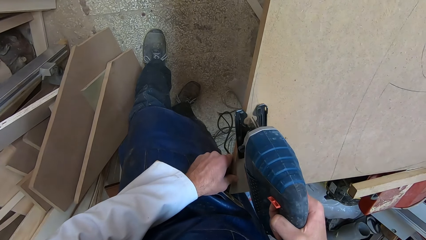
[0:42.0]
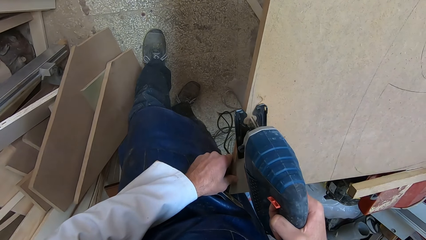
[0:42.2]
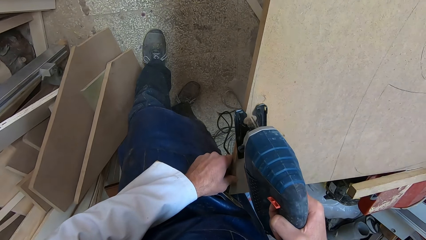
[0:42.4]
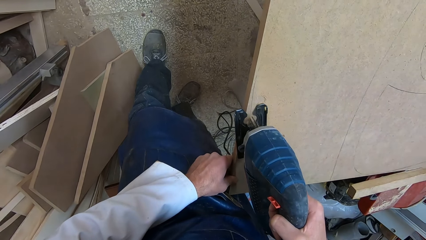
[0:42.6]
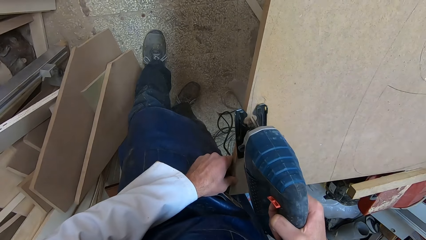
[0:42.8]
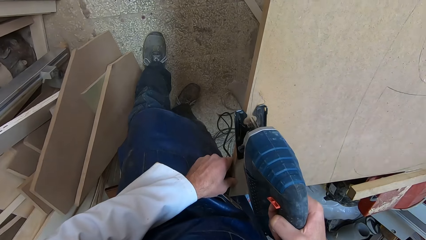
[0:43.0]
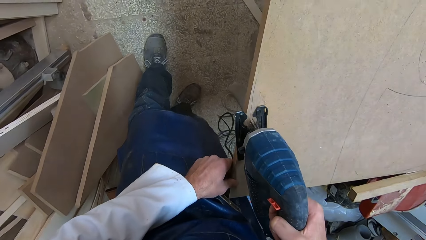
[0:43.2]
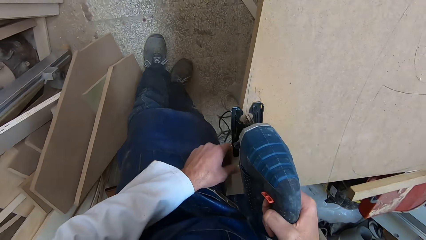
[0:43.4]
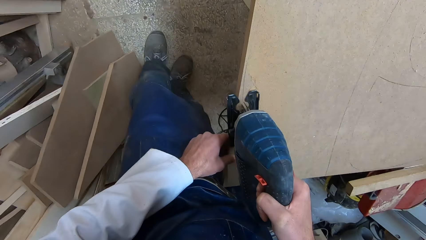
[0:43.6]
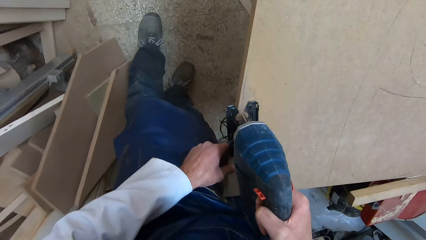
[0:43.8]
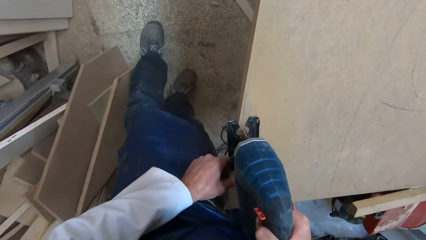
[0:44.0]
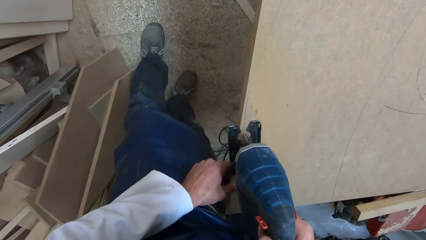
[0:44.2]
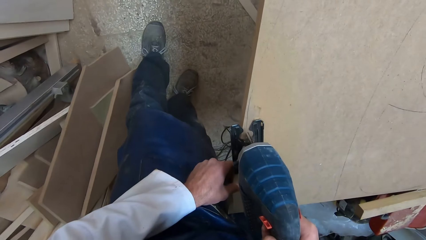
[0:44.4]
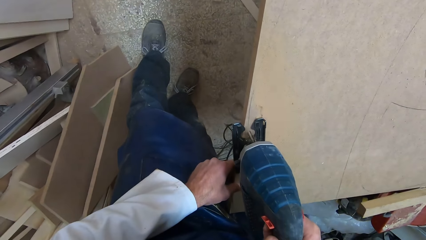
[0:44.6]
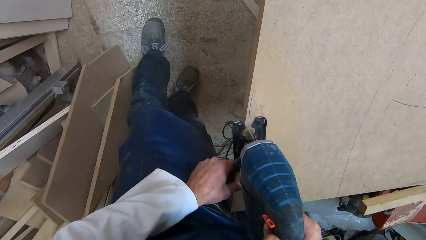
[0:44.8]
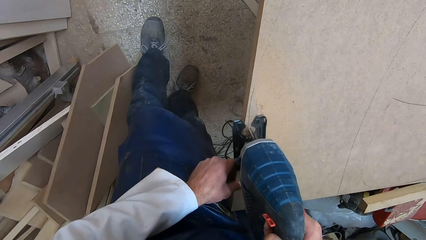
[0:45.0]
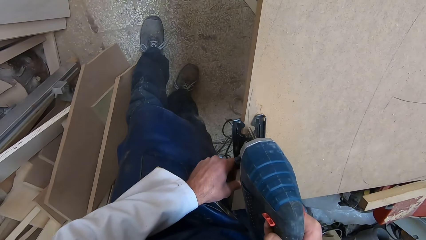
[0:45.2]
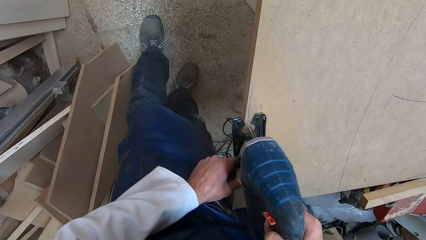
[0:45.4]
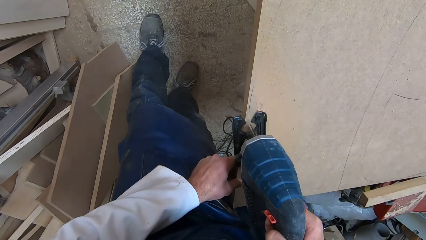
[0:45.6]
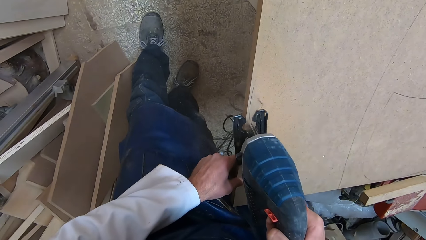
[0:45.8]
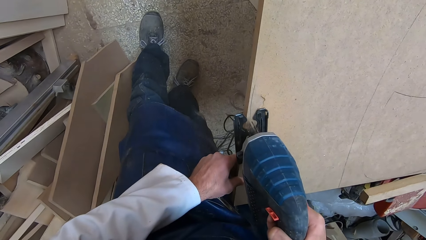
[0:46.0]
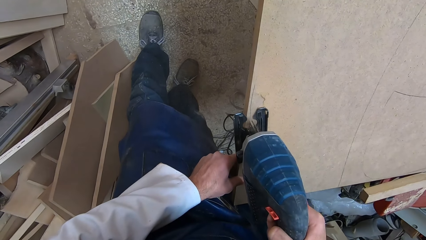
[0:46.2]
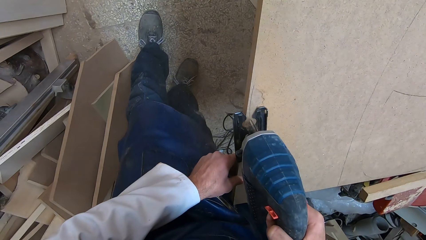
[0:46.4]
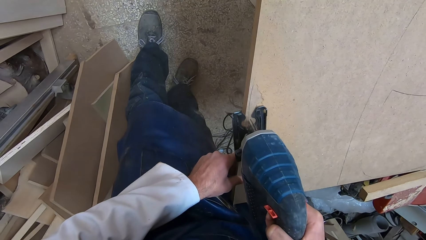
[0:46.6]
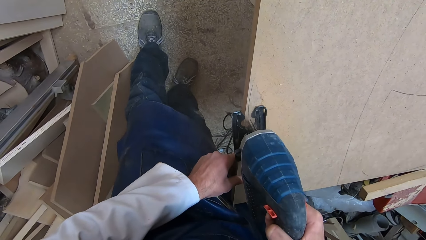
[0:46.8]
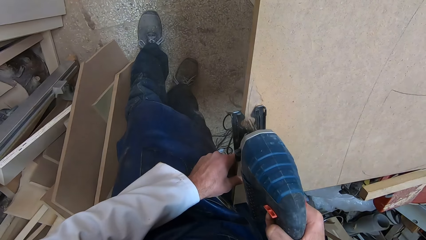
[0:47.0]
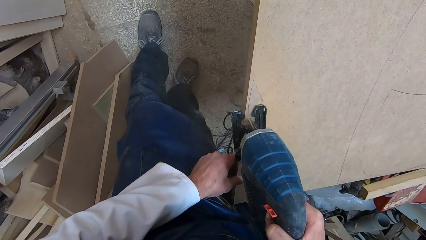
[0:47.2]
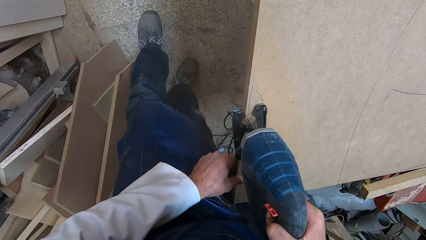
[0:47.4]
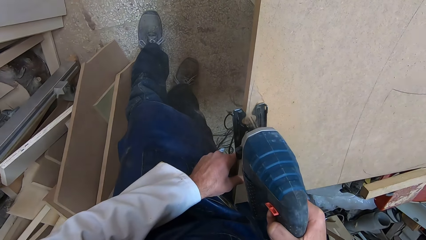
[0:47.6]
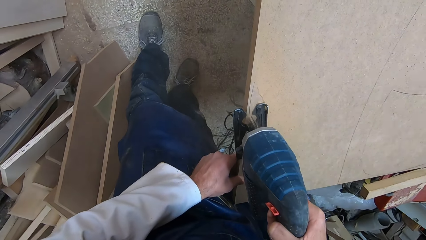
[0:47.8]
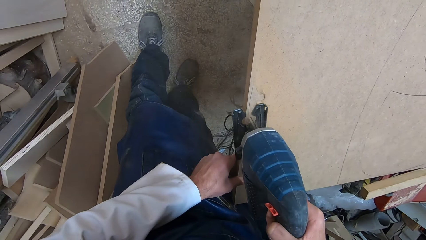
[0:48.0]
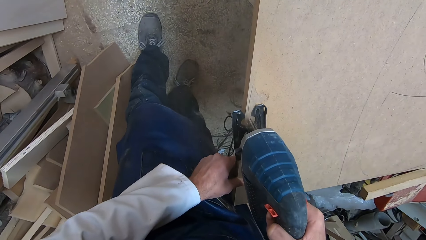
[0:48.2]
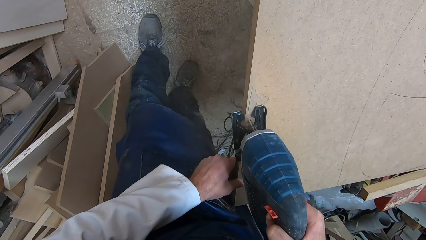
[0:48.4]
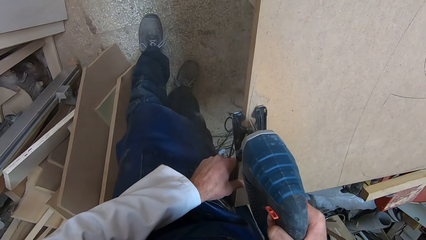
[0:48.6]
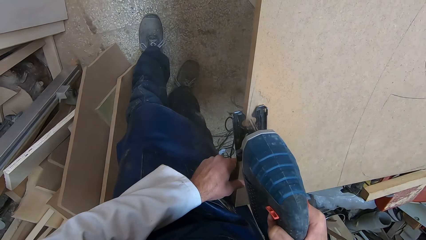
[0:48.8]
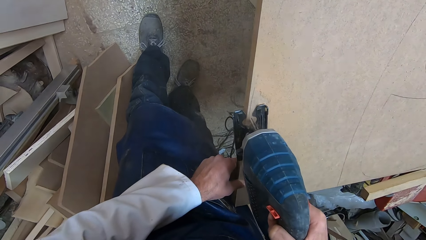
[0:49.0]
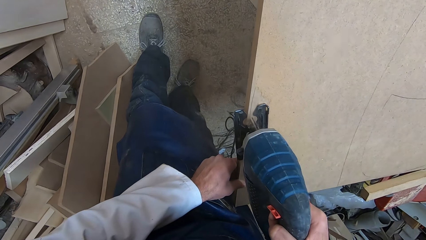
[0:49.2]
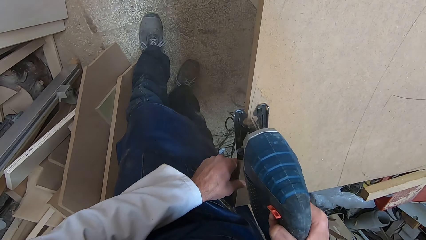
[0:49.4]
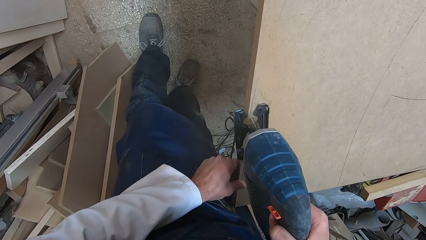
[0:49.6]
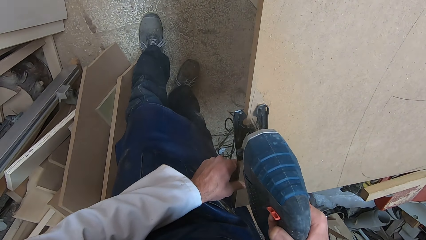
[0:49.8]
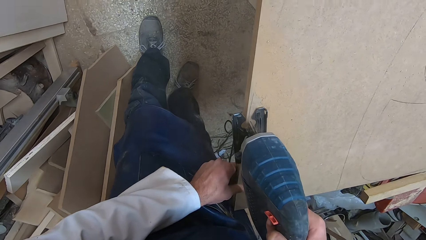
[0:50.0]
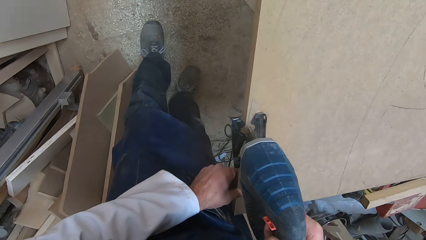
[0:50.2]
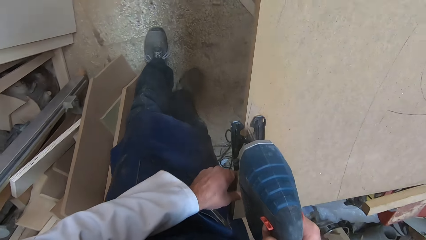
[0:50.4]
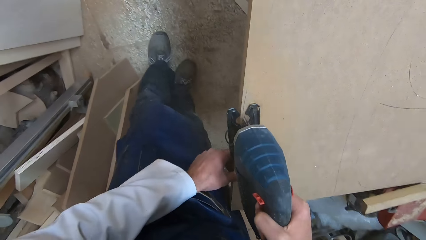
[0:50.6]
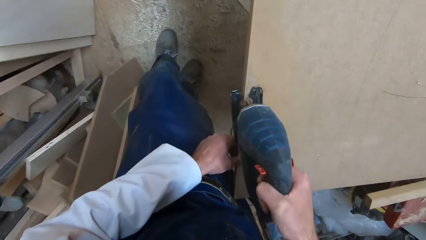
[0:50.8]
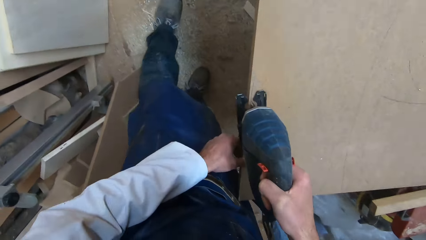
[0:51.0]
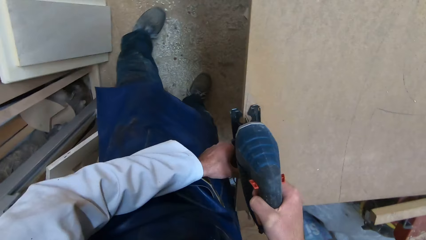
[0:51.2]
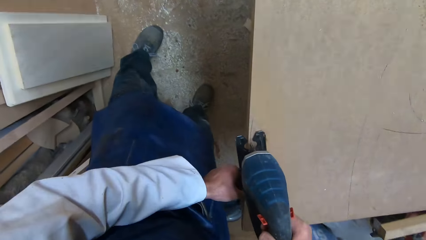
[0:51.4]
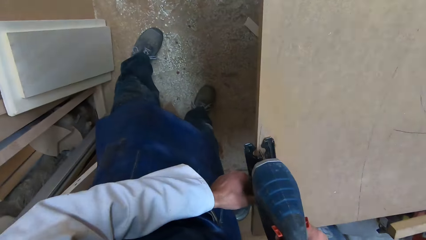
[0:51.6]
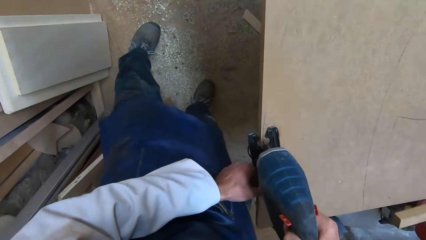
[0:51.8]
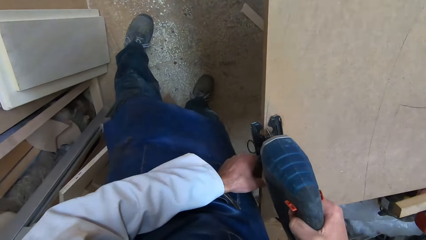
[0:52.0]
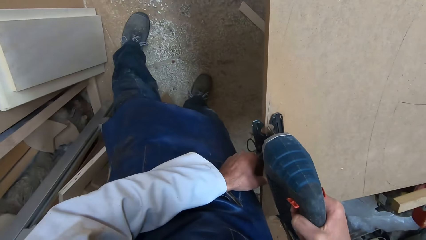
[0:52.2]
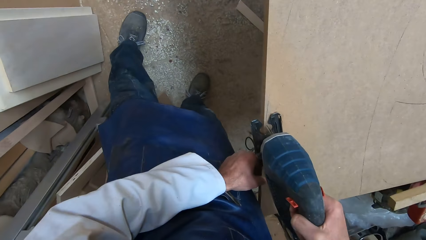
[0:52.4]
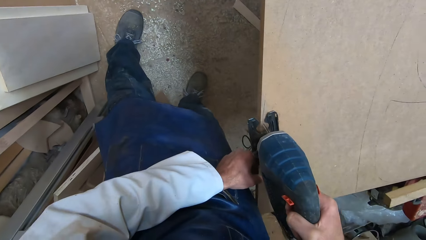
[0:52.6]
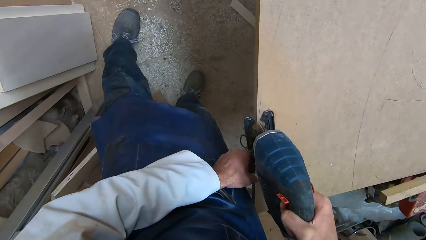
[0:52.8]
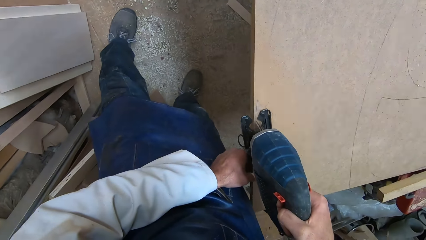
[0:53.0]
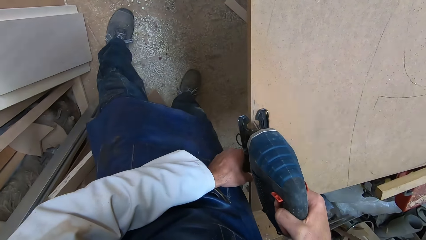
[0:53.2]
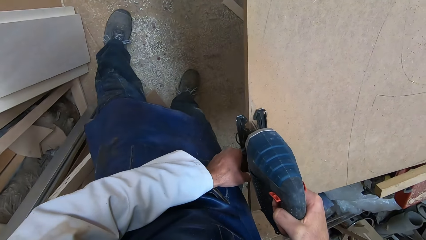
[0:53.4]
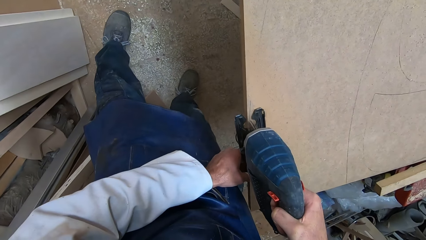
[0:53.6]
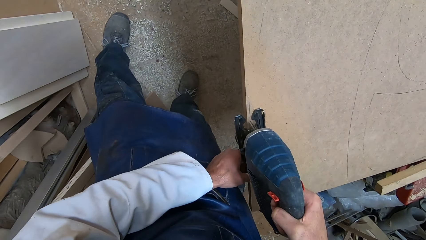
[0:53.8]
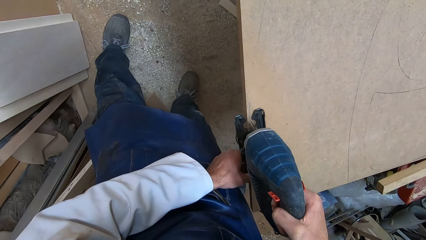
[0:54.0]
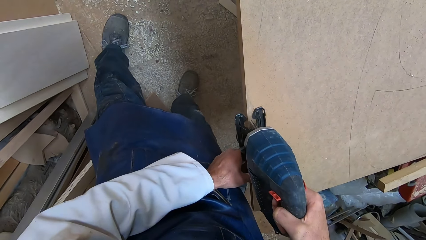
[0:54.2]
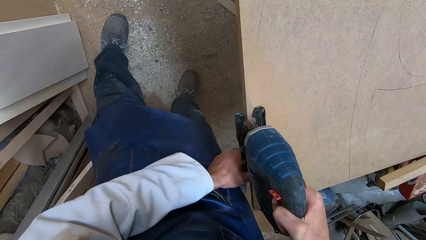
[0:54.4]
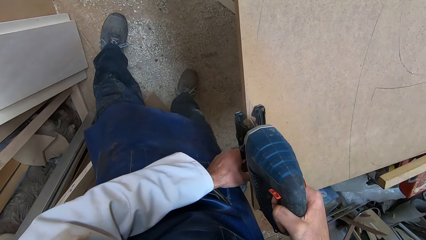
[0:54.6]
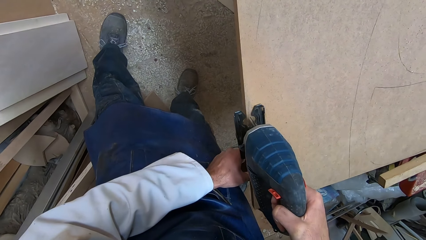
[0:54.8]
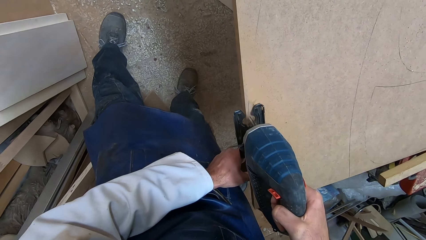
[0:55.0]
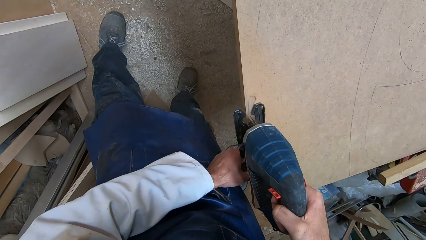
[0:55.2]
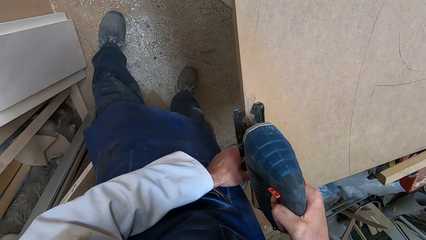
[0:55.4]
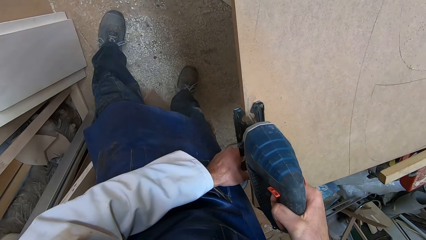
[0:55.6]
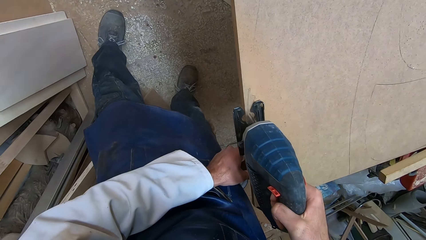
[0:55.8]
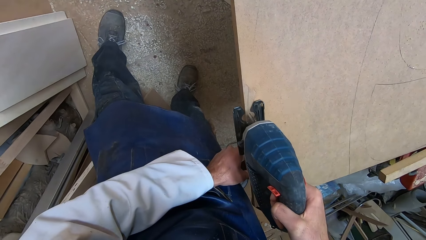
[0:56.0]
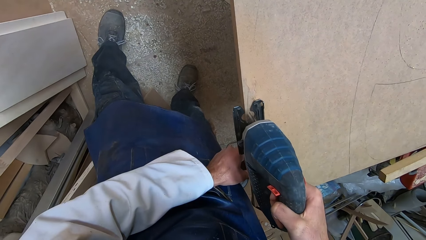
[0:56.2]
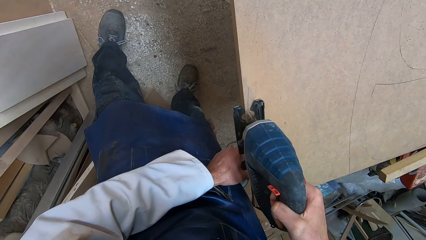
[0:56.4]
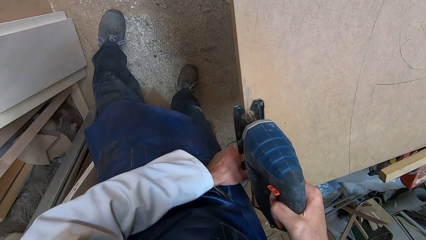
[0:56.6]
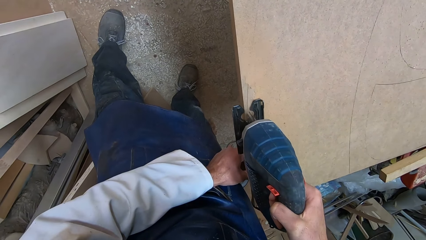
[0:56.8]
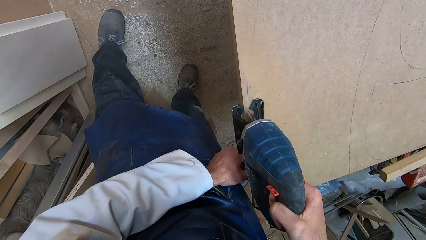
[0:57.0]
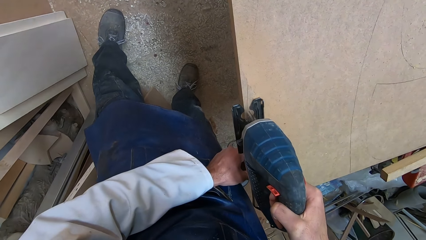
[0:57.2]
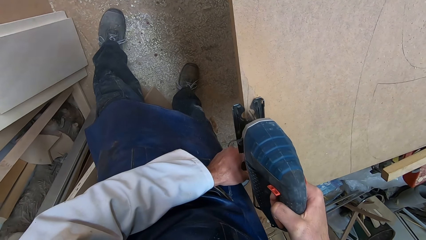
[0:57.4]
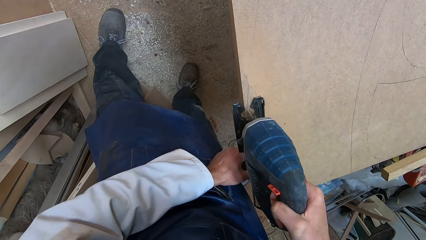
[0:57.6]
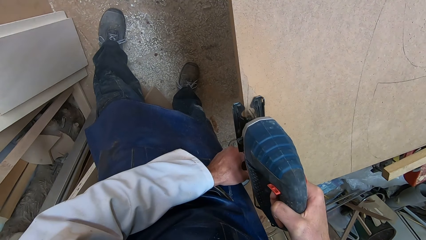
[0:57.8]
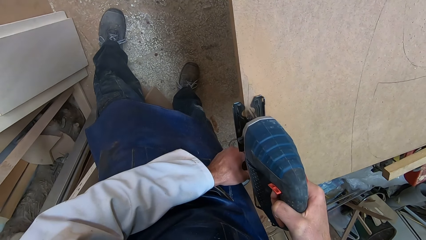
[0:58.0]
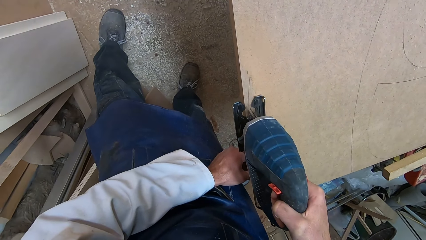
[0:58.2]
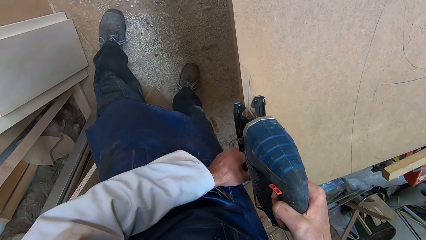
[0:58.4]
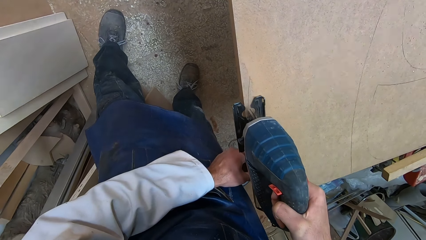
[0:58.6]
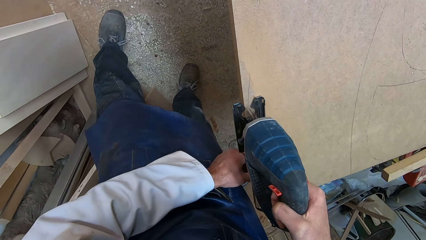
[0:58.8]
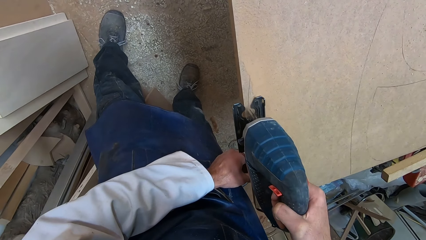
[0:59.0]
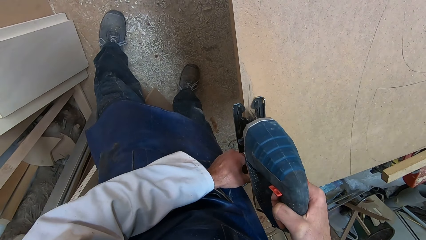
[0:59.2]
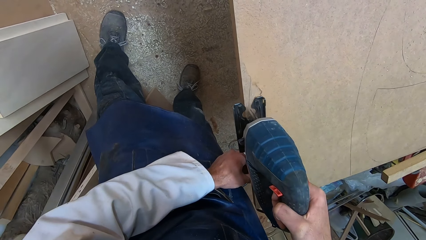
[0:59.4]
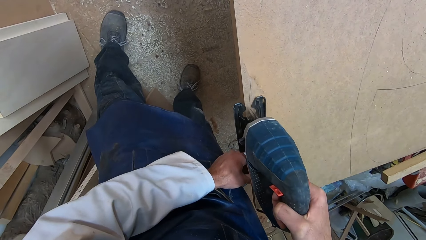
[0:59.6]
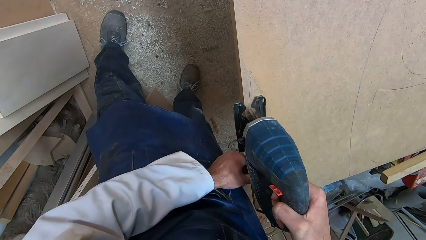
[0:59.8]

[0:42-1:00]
The camera wearer makes another step forward with his left leg. He moves his left leg sideways. He moves a step forward along the wood board.
